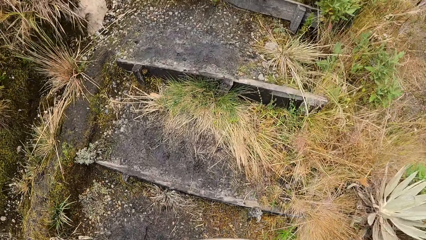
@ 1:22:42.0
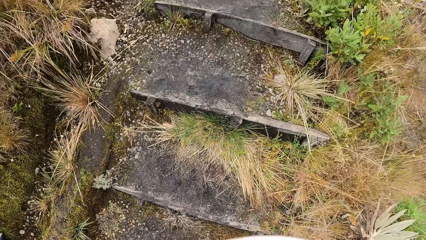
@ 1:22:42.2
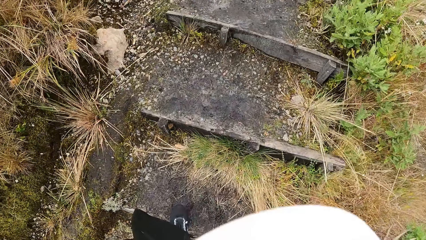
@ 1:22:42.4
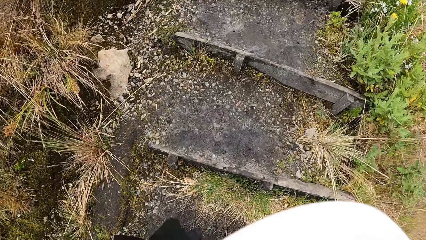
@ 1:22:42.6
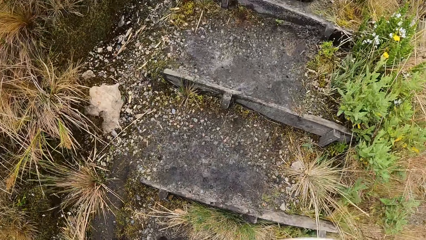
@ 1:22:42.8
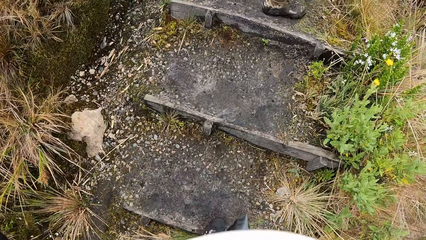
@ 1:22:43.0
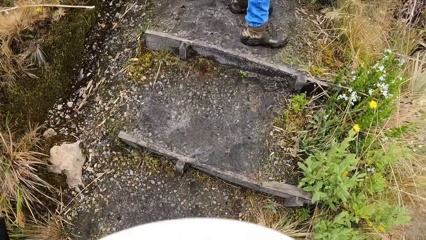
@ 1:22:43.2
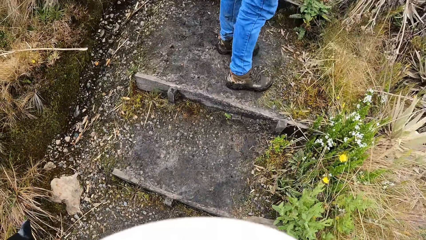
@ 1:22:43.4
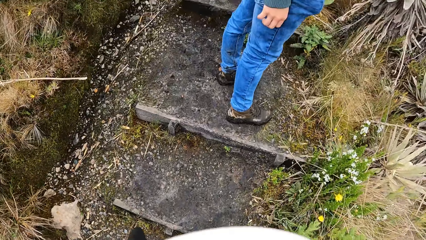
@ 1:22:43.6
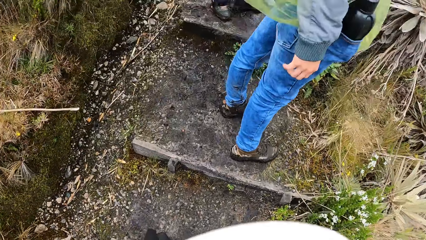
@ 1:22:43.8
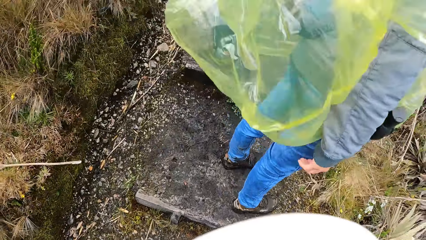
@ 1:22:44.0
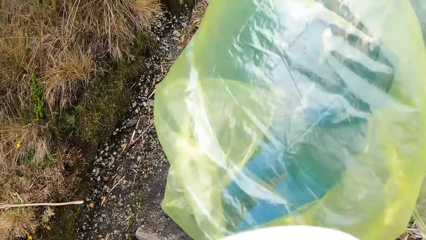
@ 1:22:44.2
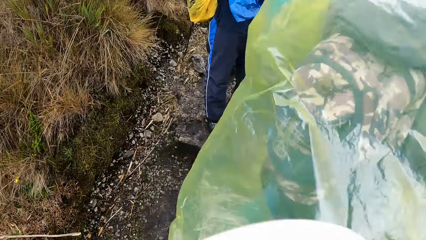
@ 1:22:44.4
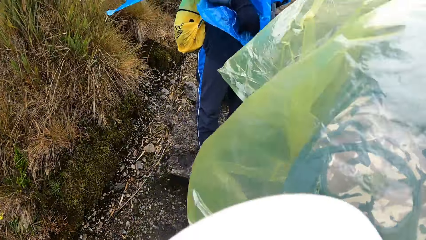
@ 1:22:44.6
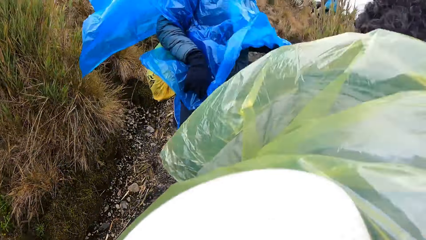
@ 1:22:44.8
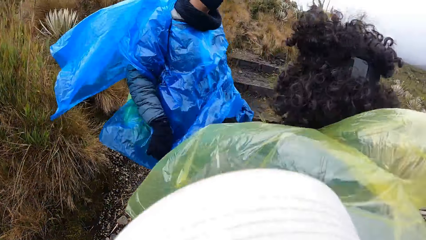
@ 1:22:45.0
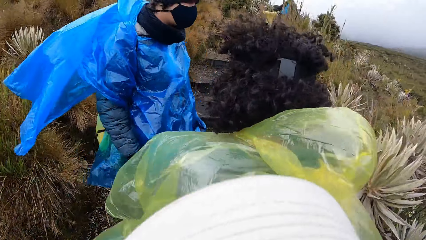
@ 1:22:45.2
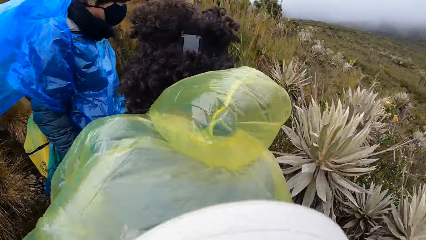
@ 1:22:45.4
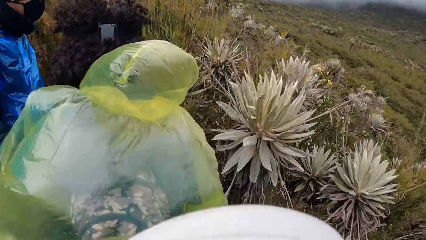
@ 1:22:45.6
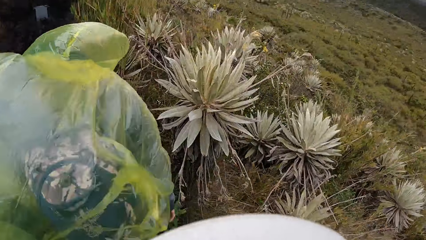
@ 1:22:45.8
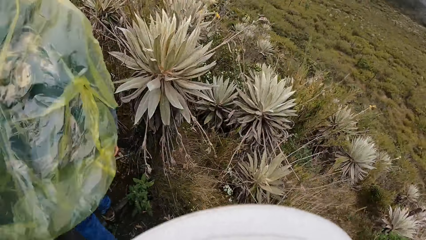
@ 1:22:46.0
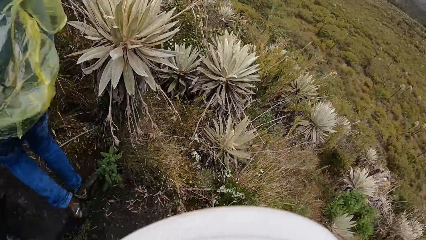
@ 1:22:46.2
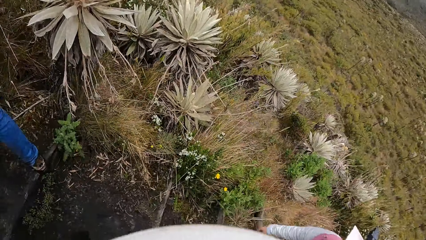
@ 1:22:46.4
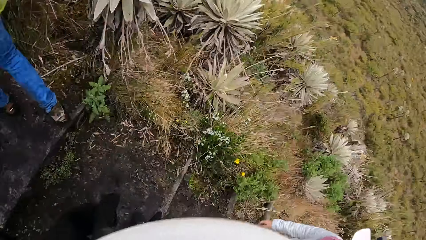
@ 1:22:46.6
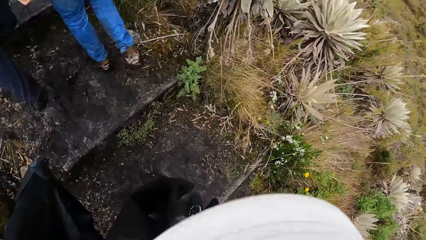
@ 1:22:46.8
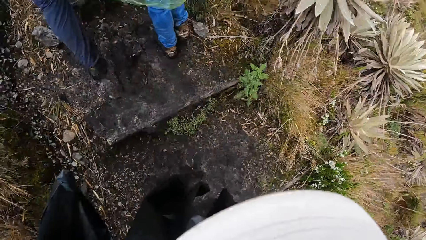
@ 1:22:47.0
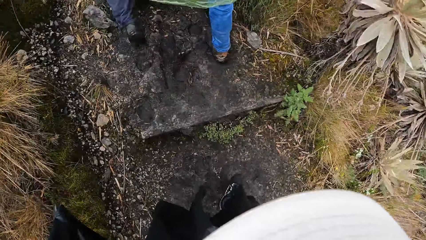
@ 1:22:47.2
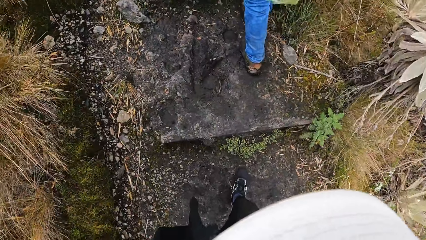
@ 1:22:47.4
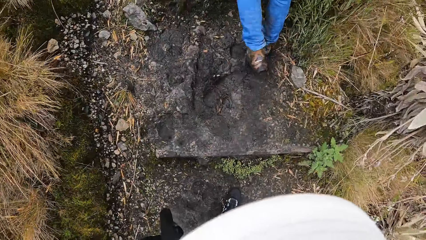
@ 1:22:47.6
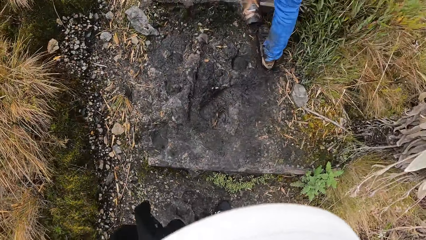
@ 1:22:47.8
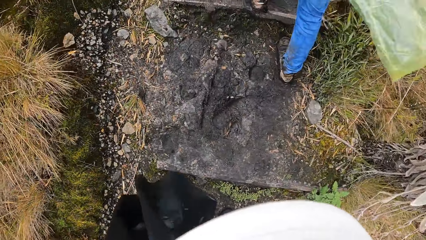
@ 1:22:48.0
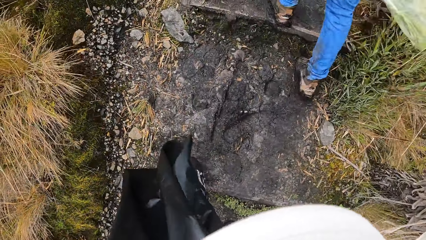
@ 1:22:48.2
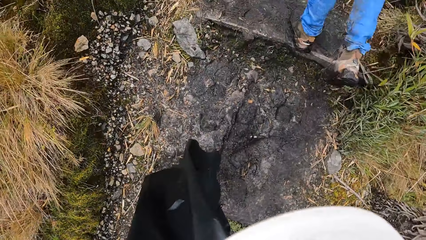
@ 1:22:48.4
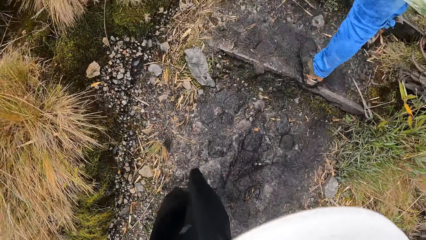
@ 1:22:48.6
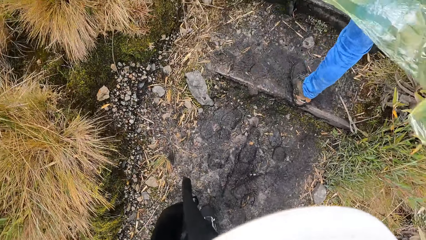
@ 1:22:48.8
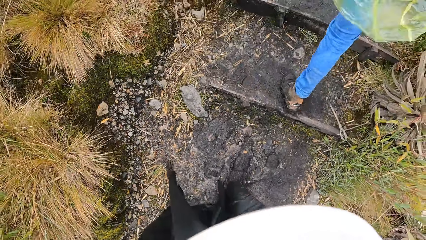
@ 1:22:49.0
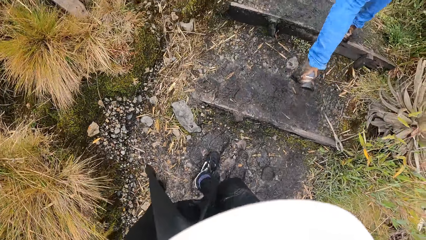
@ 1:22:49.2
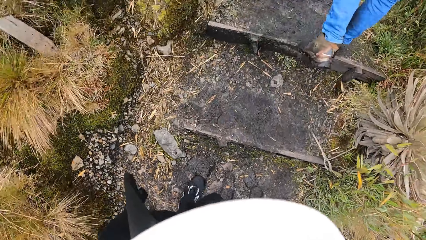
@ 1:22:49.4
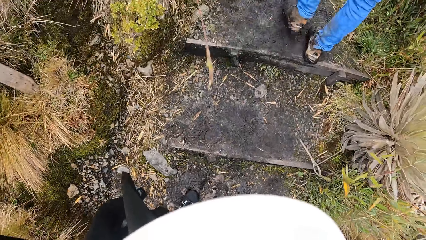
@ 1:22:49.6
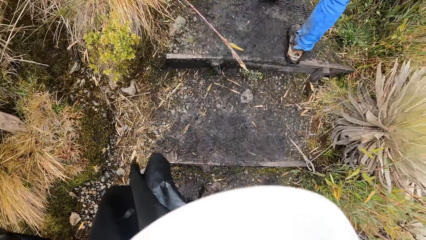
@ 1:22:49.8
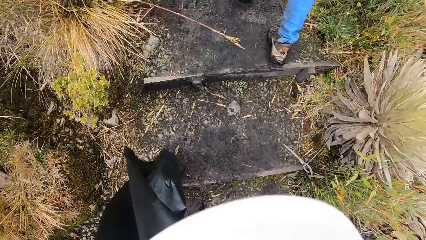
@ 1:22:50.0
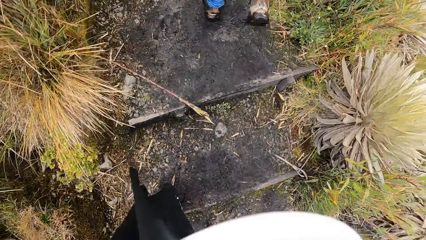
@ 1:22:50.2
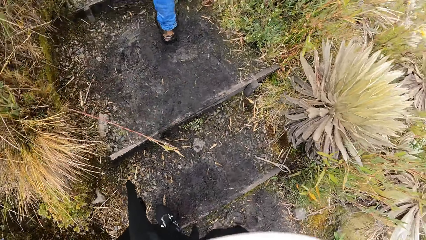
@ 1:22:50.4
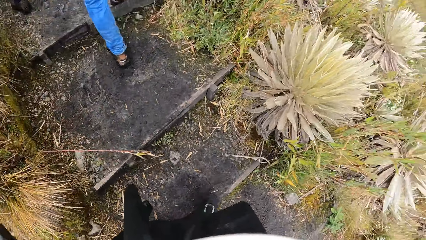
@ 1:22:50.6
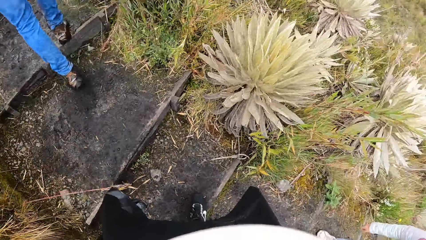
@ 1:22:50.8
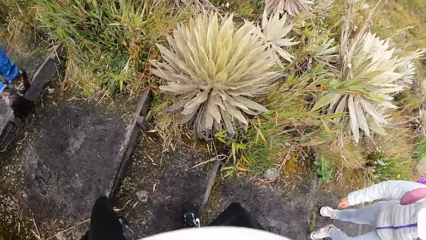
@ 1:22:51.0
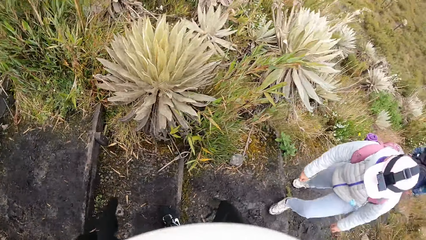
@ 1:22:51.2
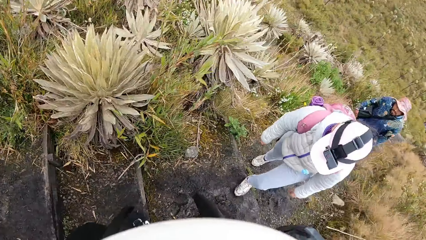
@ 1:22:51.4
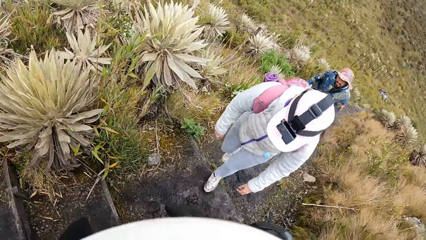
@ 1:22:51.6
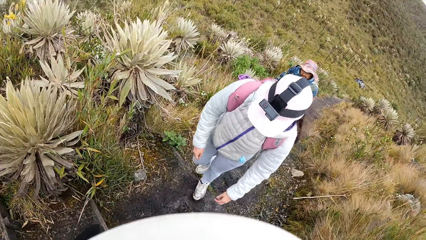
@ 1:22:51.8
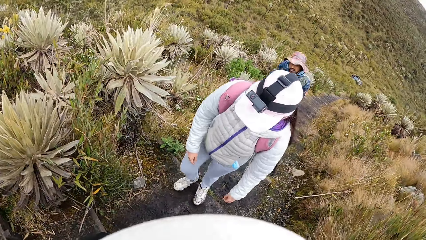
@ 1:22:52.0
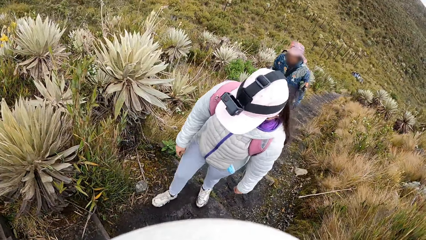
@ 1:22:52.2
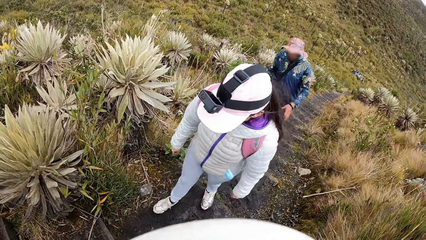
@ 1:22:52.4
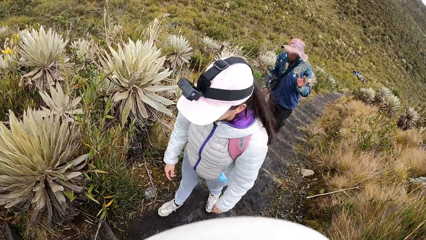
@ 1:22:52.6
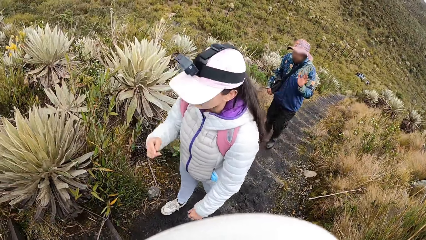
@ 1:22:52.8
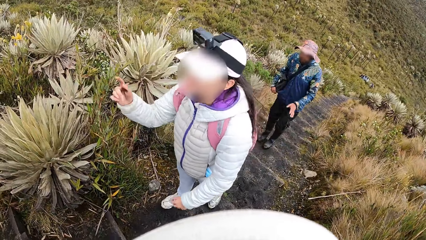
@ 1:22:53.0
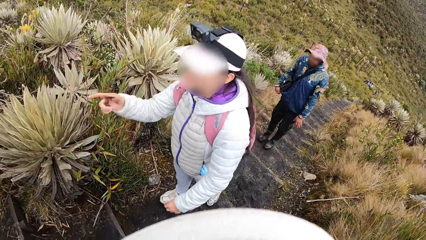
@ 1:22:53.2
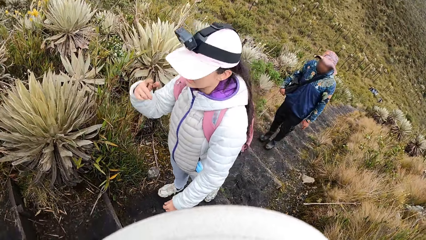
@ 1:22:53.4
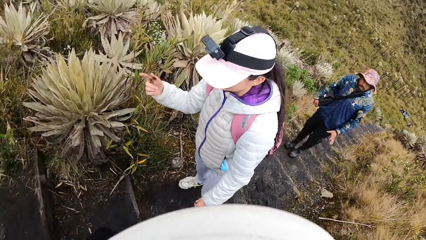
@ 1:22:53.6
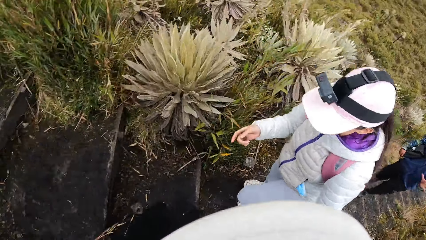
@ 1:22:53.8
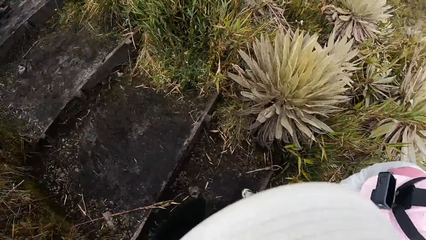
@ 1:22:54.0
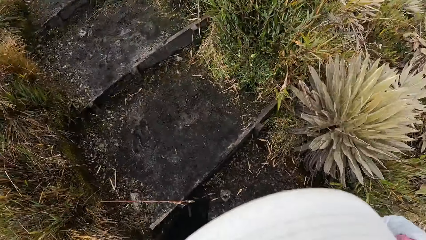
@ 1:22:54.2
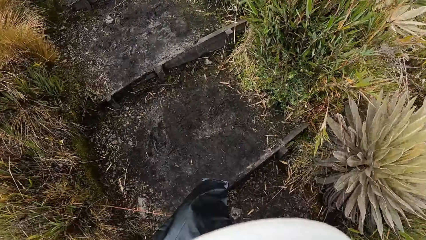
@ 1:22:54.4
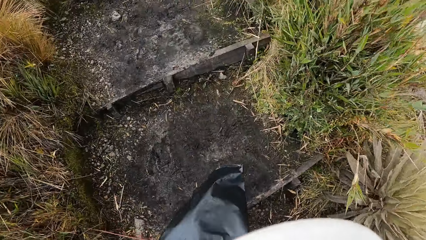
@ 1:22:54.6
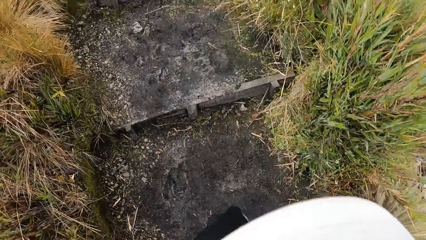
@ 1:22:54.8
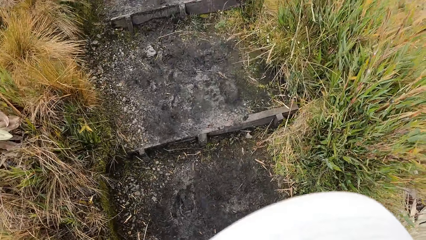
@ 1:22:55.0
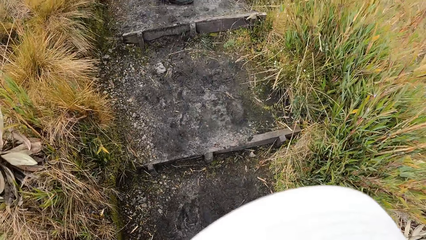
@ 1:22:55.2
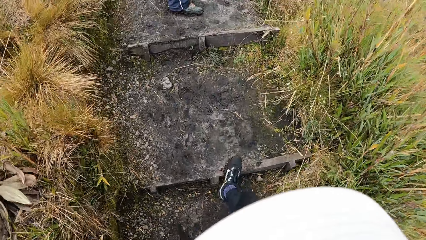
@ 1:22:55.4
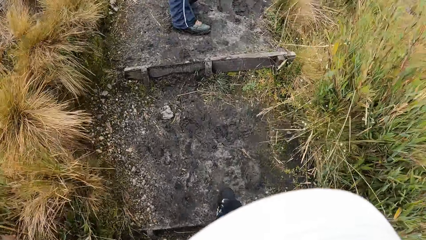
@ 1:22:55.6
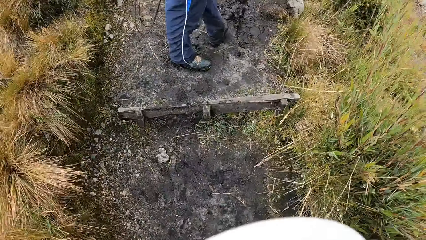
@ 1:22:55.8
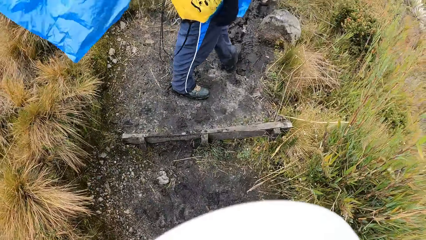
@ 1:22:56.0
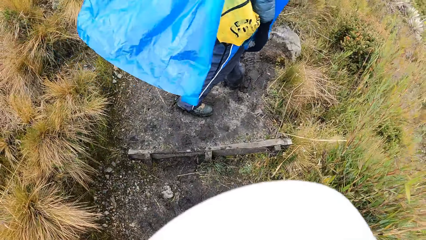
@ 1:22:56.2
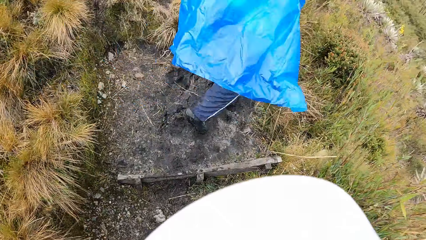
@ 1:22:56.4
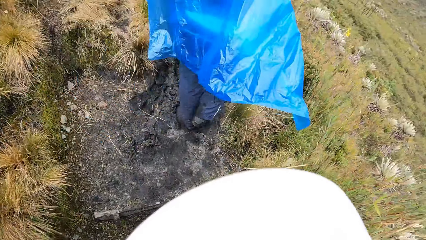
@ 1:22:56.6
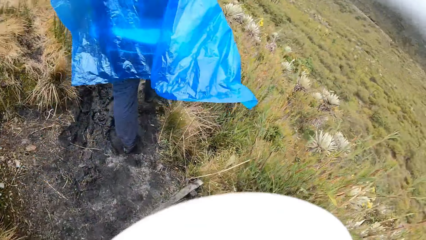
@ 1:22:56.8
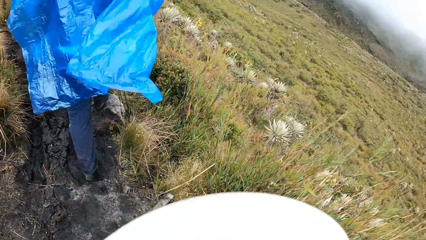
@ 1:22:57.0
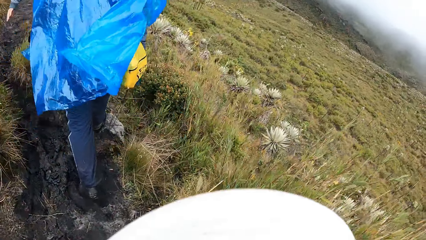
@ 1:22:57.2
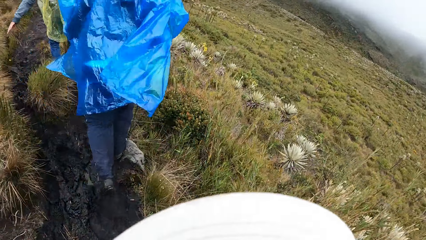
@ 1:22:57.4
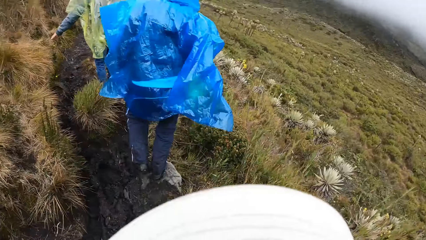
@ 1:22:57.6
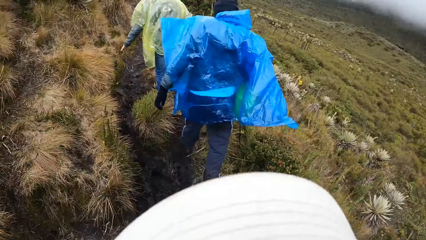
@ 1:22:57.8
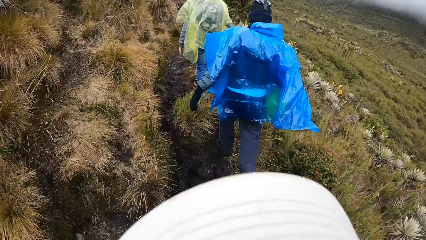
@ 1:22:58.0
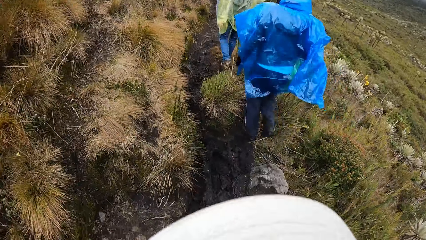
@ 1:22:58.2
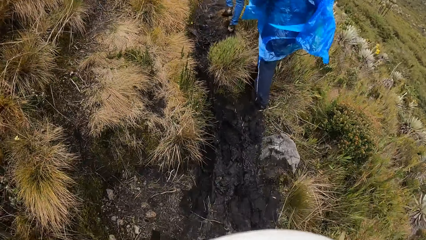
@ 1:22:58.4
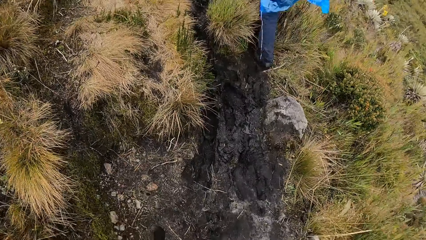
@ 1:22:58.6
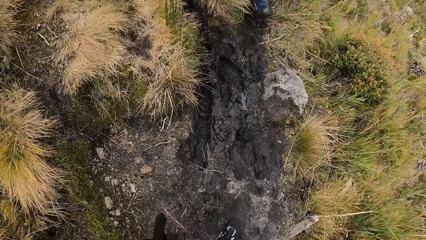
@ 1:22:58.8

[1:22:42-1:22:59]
The camera wearer looks around. A man interacts with another man. The camera wearer walks in the field. They climb the hike step with the other man and the first man. They look back. They interact with a woman. They climb the hike step.
